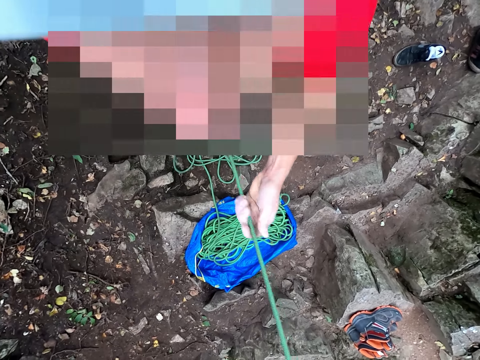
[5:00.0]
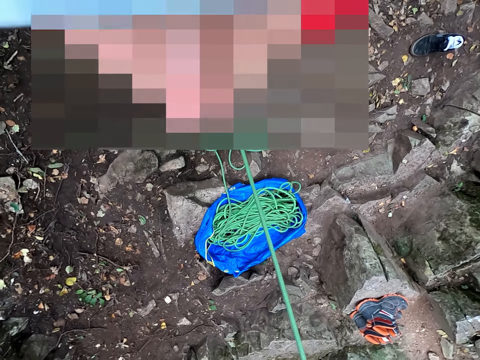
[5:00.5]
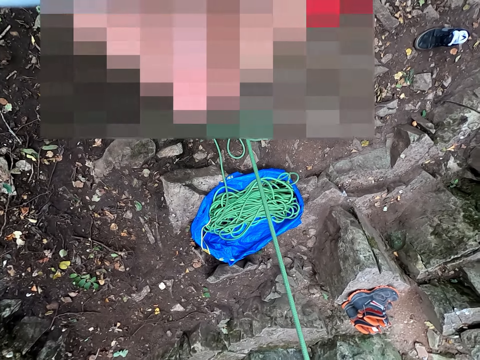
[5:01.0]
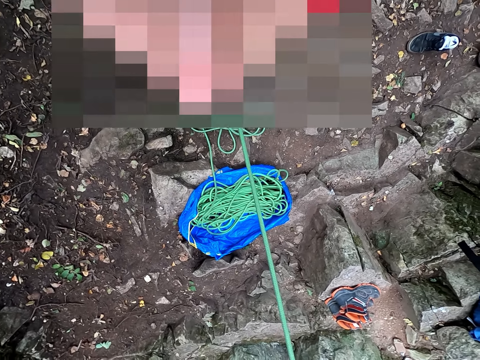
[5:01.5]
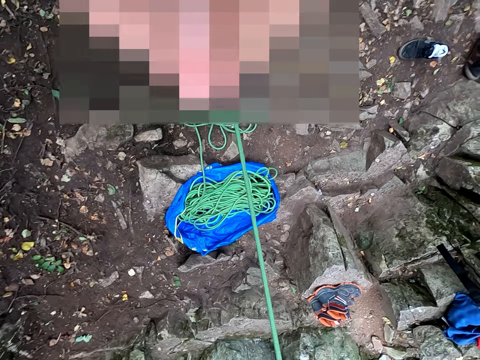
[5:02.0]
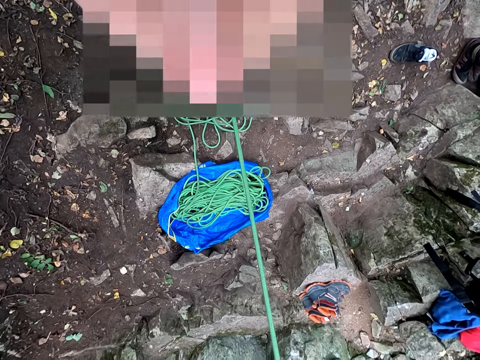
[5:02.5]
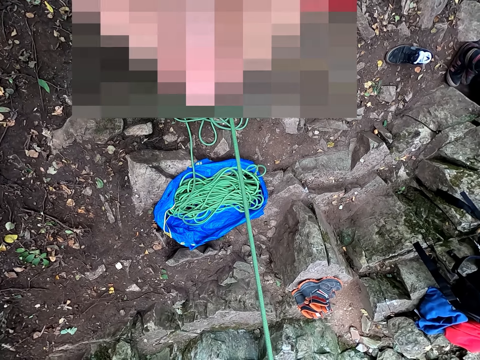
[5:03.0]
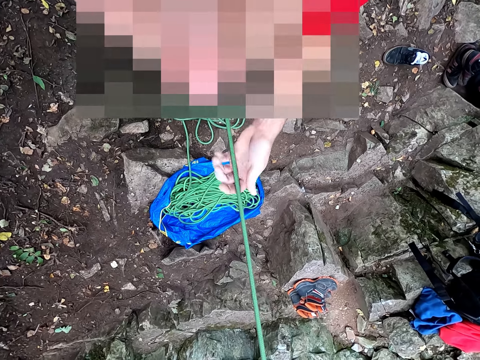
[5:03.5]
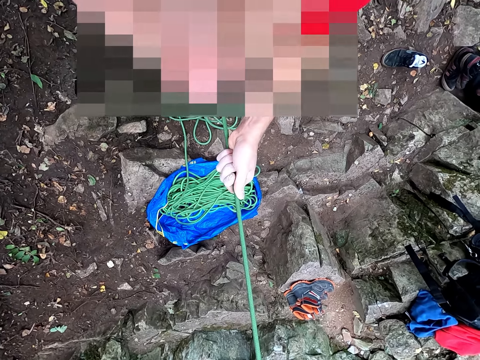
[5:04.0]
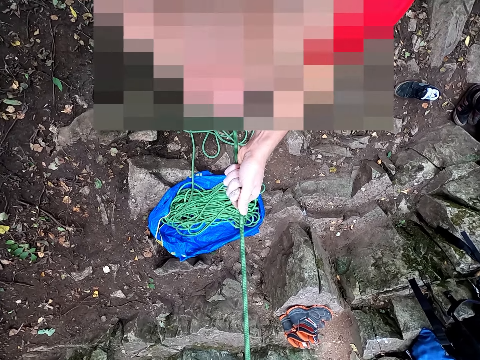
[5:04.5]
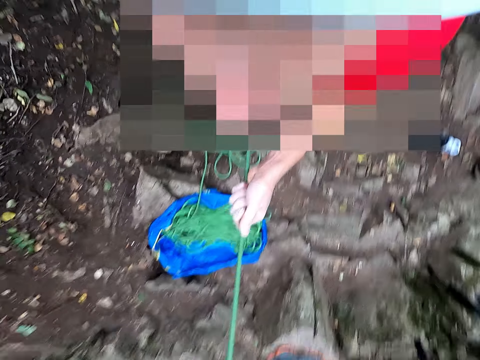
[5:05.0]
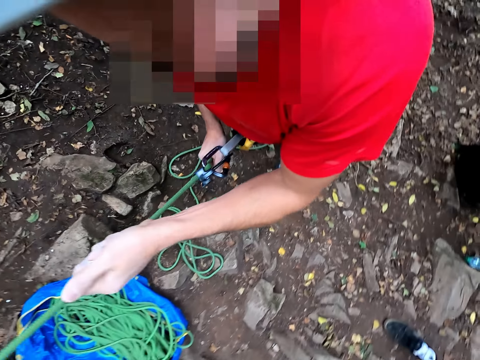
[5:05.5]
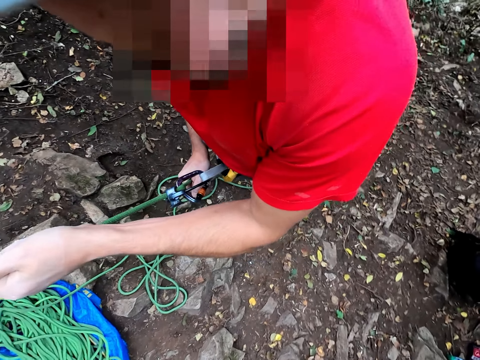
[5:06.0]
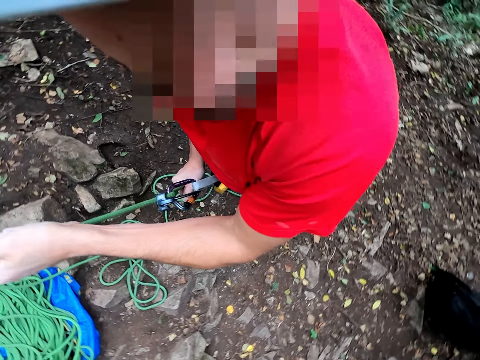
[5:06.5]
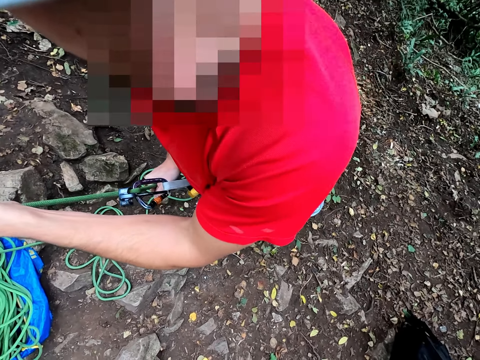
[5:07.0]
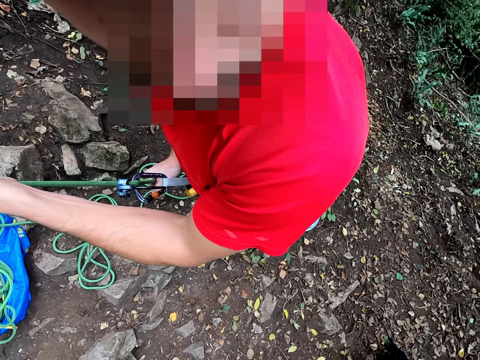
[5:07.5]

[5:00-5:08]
The camera wearer talks to a man. The camera wearer holds the rope.
